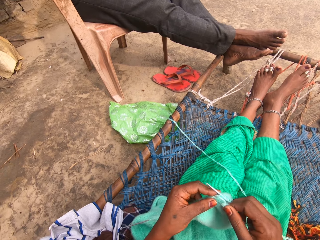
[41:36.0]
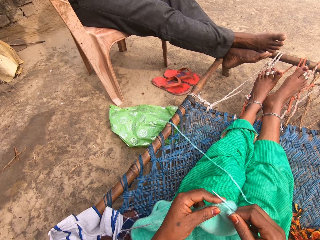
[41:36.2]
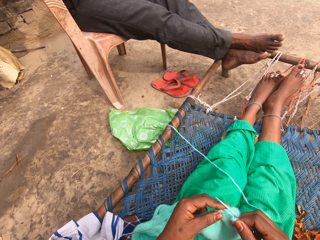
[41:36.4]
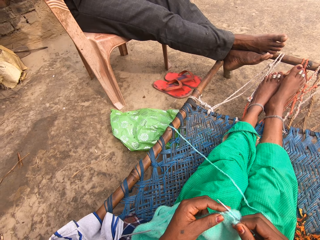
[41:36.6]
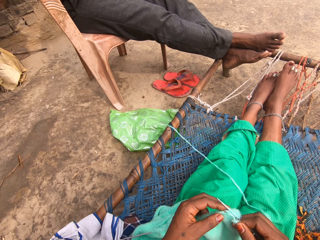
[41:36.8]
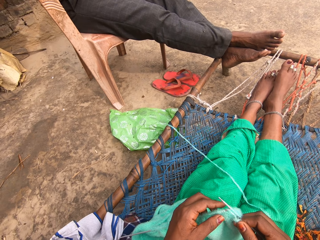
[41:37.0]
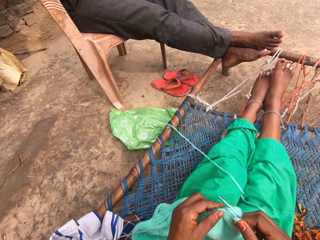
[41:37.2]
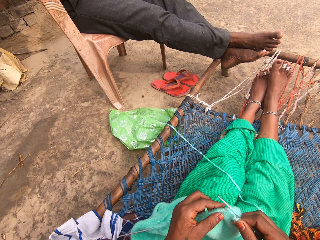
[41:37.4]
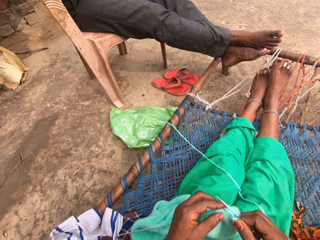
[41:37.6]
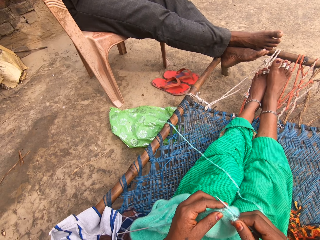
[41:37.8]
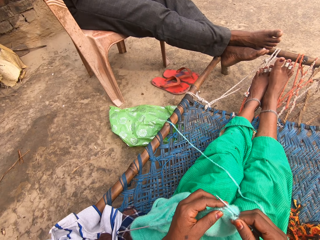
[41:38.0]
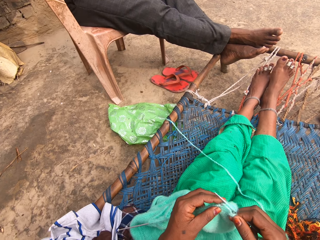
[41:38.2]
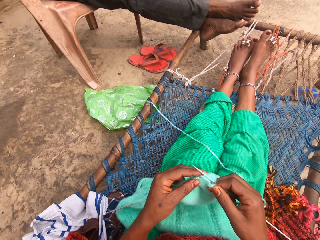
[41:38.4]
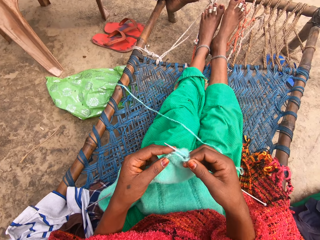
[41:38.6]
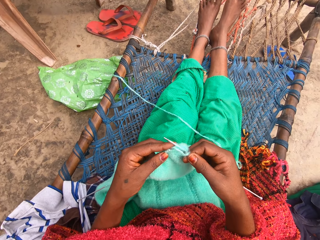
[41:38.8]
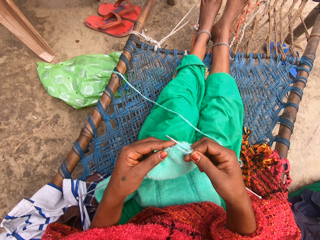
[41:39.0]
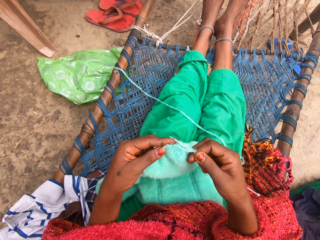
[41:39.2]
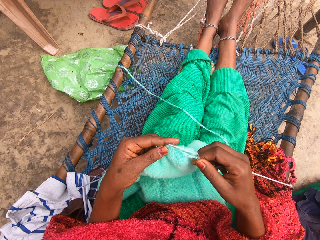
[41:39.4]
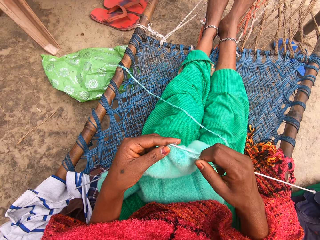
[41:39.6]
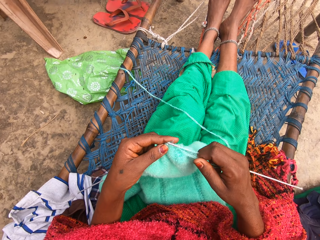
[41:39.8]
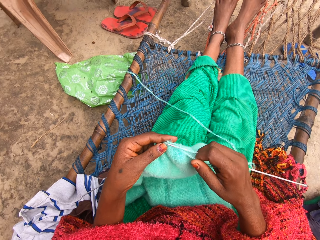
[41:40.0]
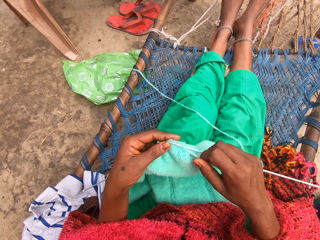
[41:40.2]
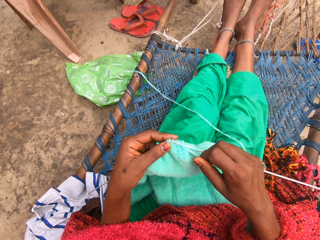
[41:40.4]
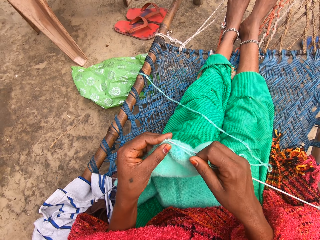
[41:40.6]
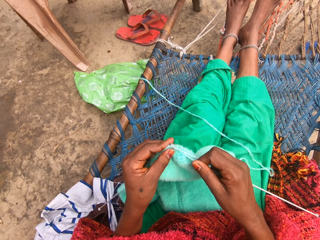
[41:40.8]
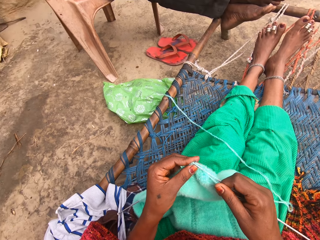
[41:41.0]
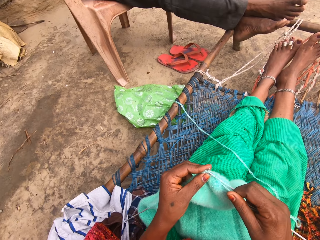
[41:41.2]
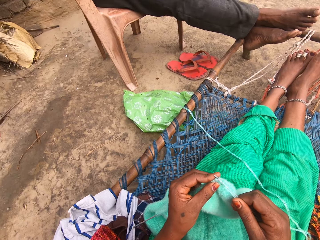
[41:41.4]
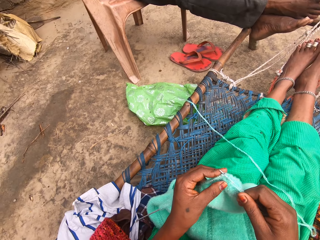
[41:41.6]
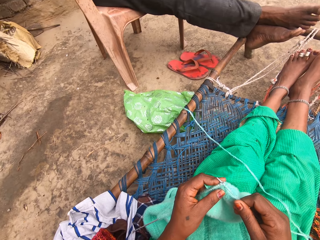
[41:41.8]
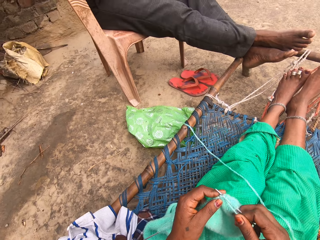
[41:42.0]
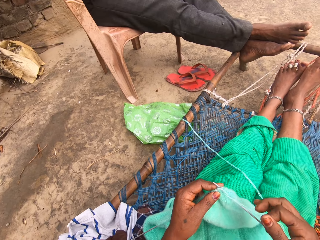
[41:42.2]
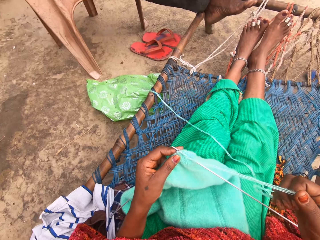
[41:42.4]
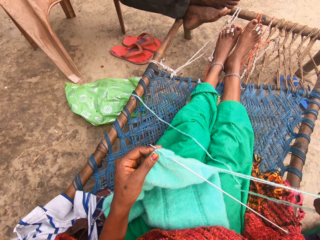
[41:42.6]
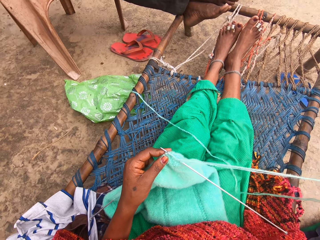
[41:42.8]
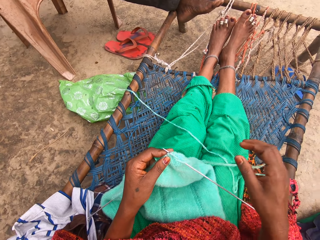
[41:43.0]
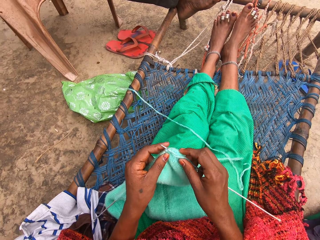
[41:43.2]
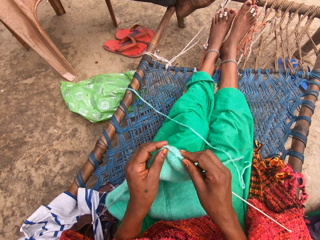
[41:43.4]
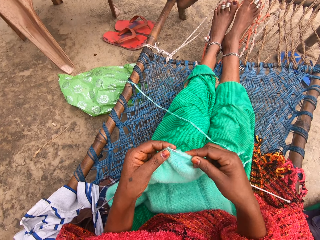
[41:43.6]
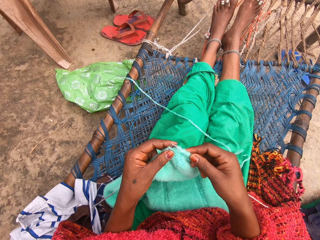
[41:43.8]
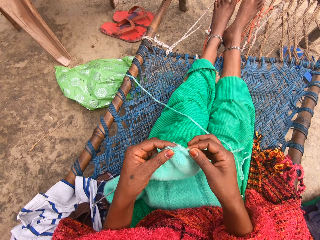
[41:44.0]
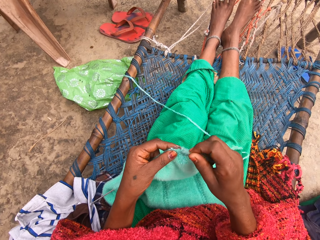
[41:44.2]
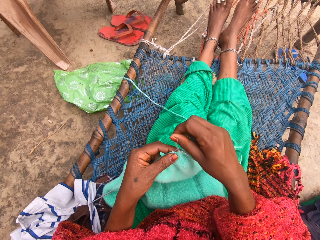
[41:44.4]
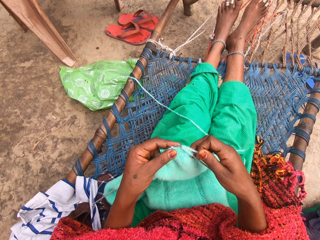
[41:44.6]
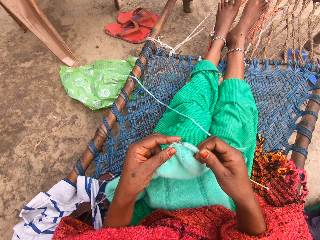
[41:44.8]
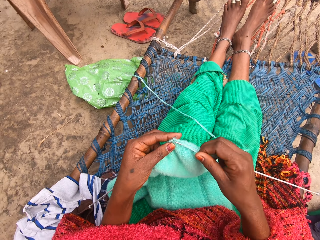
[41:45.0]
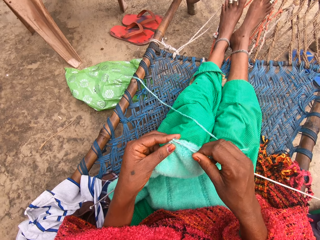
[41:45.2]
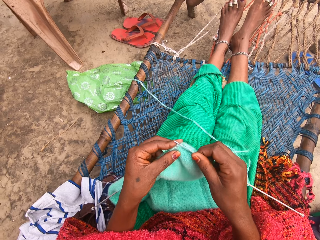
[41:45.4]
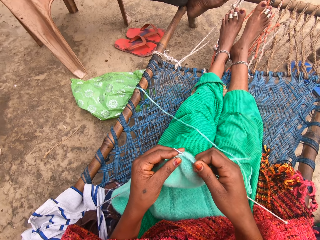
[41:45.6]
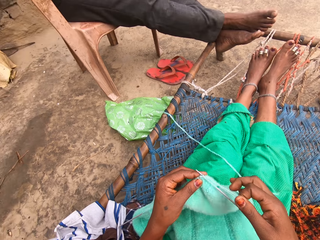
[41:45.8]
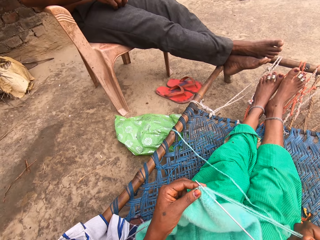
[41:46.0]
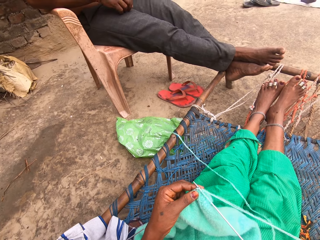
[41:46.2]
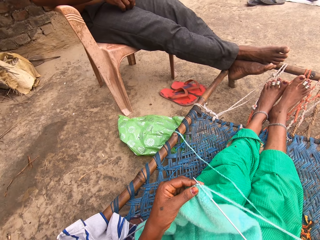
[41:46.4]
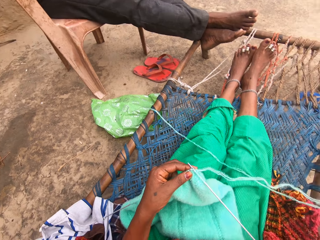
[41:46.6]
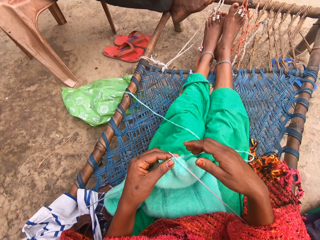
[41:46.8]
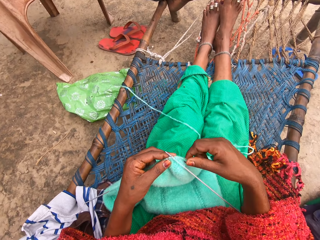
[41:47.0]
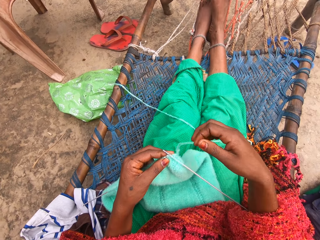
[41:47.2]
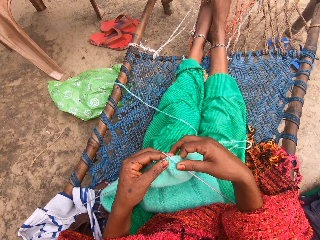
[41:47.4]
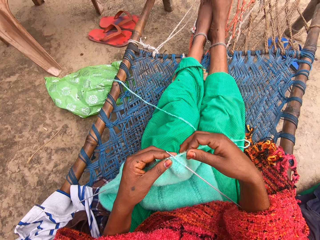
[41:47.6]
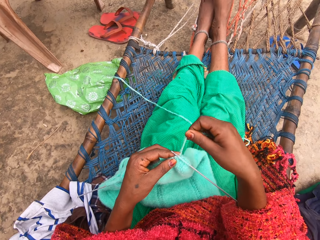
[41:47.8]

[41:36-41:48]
A man appears in the left side. The camera wearer knits the fabric of yarn with a crochet hook. They align the yarn. They knit the fabric of yarn with the crochet hook. The man appears in the left side again.

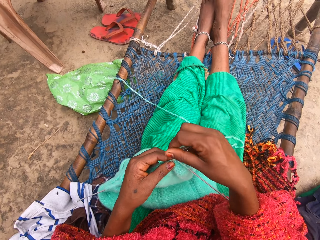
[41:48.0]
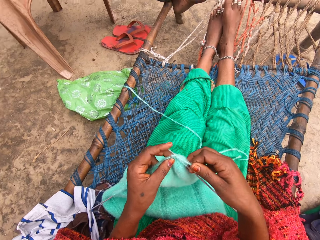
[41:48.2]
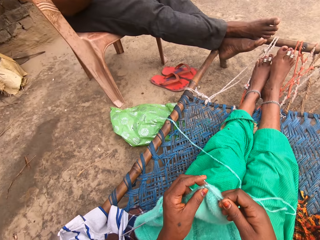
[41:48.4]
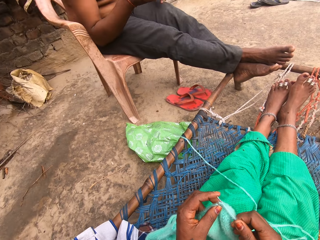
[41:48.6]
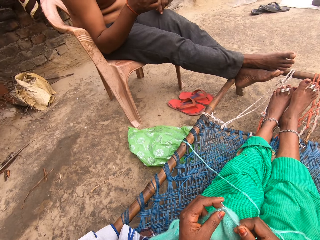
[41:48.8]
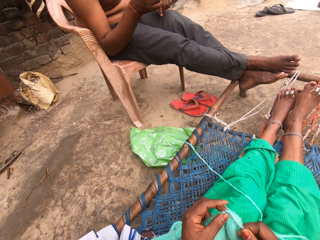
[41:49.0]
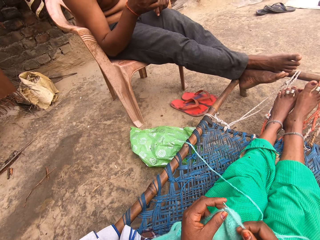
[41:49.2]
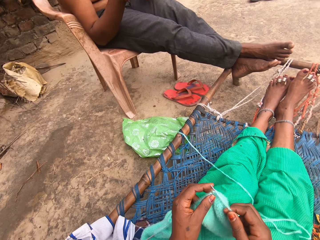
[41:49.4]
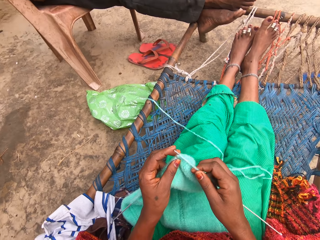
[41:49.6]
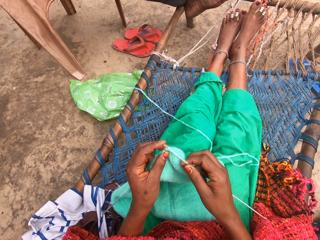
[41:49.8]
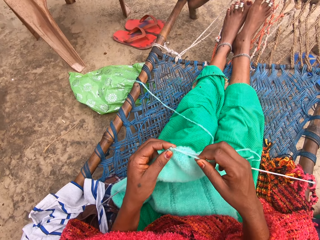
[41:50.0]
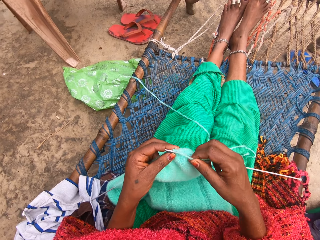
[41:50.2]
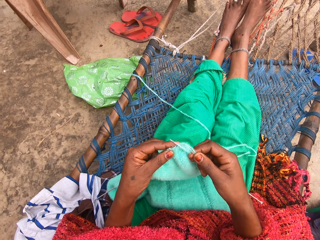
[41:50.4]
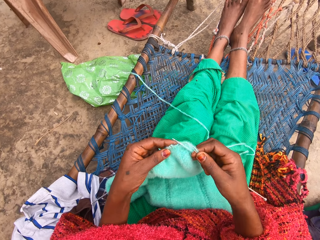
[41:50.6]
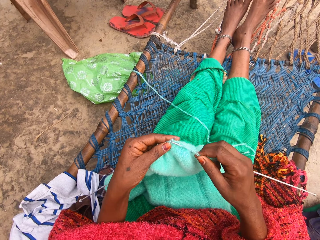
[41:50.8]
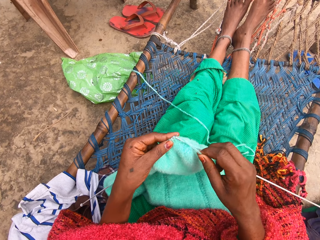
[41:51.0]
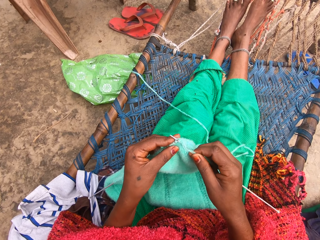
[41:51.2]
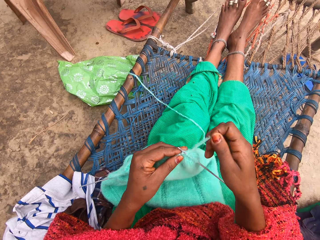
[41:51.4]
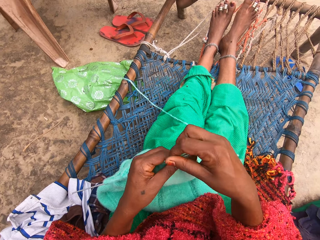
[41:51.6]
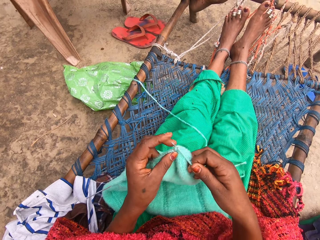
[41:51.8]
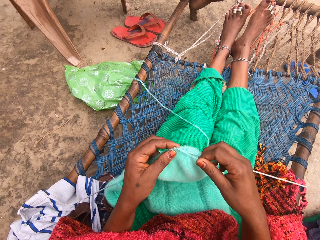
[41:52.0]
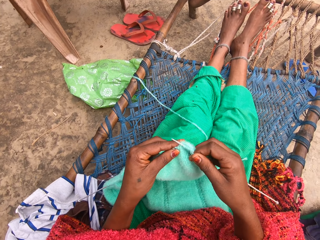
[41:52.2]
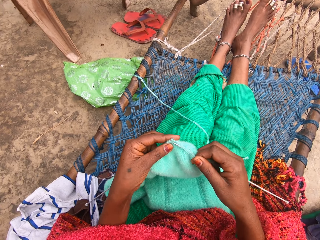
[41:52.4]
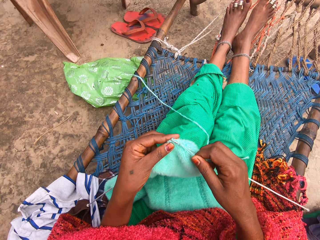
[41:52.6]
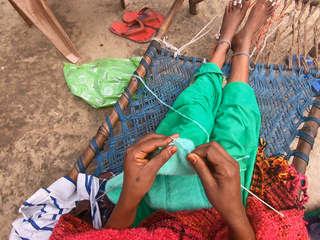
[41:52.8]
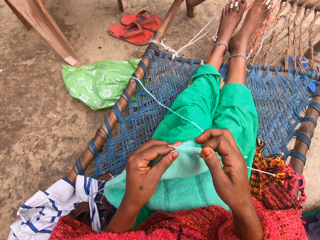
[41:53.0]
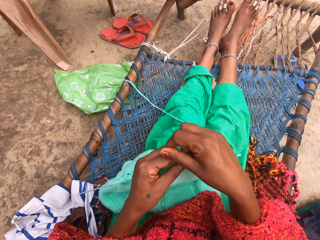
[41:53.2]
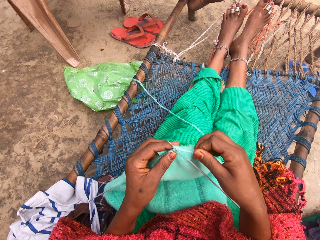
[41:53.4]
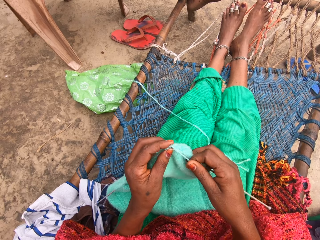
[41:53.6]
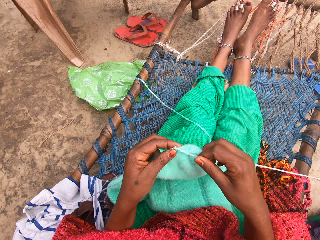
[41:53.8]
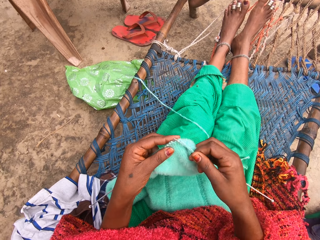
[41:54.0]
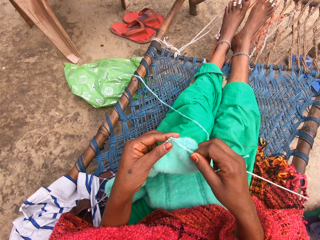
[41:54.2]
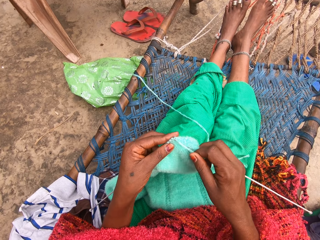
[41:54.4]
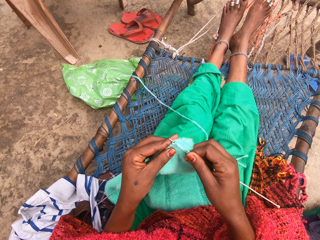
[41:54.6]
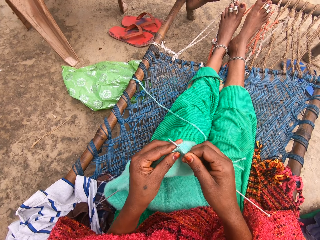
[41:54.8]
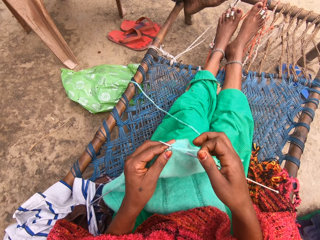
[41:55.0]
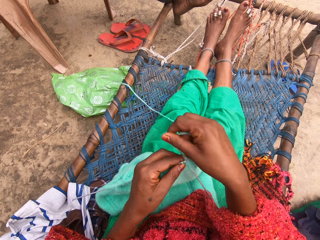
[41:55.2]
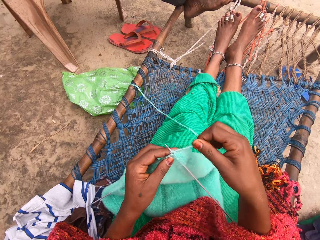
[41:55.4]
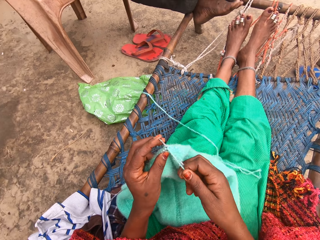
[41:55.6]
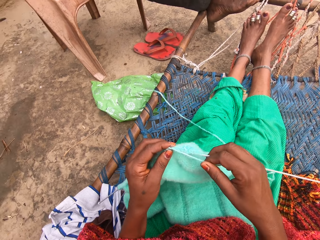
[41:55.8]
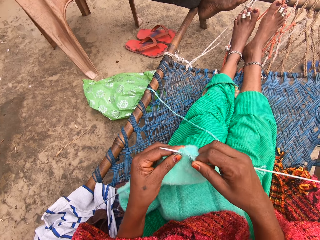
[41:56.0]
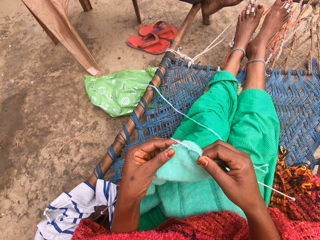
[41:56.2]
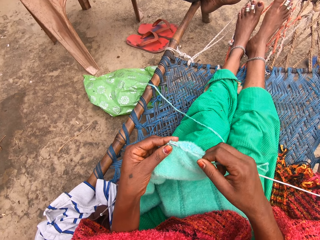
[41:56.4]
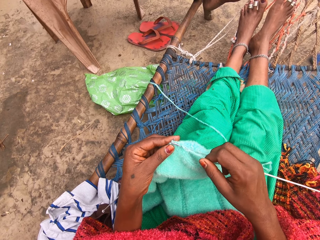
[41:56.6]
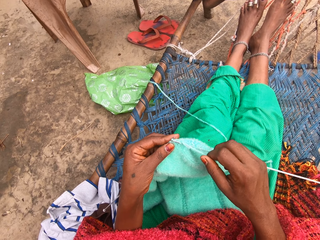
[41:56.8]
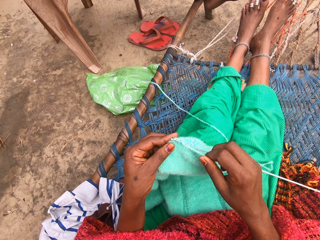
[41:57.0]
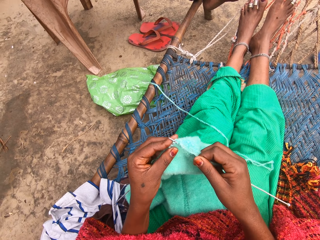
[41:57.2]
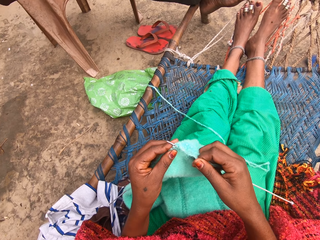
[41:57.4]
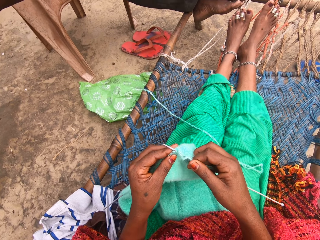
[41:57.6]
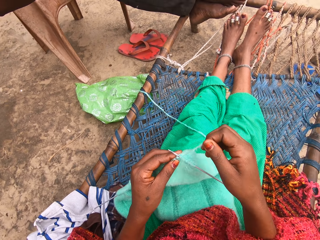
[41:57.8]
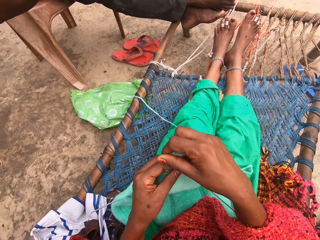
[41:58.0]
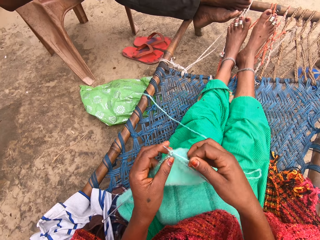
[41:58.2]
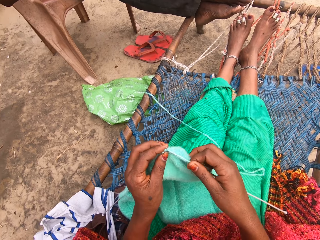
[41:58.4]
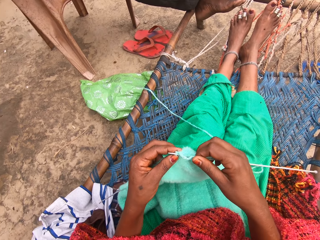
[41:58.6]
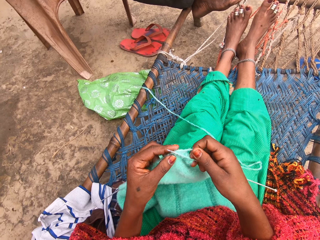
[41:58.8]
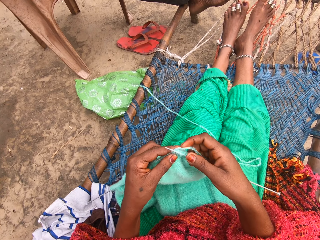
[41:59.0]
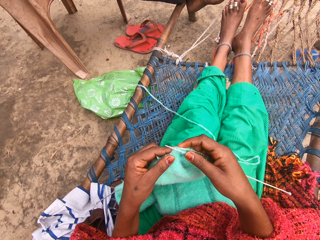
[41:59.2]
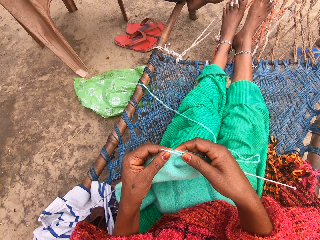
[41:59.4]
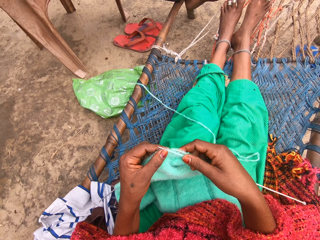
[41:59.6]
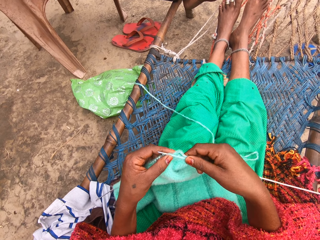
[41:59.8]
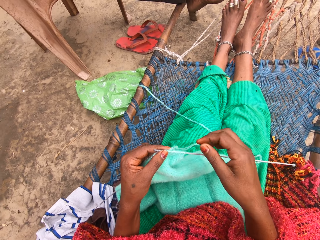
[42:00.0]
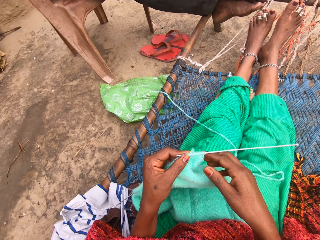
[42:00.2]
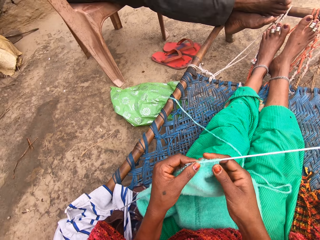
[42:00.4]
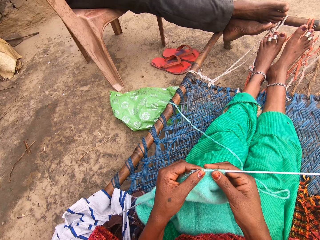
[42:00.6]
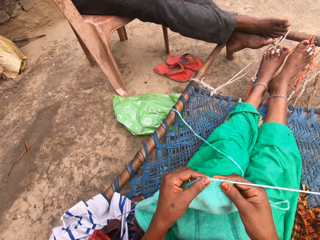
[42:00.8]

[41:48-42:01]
The camera wearer knits the fabric of yarn with a crochet hook. A man appears in the left side. The camera wearer knits the fabric of yarn with the crochet hook. The man appears in the left side again.
